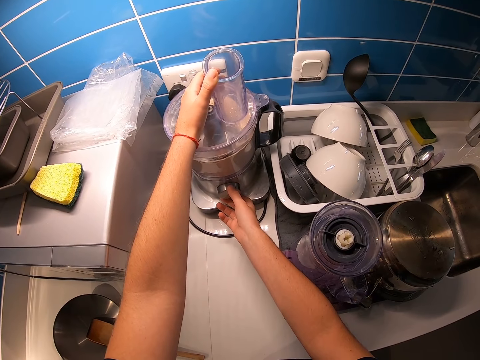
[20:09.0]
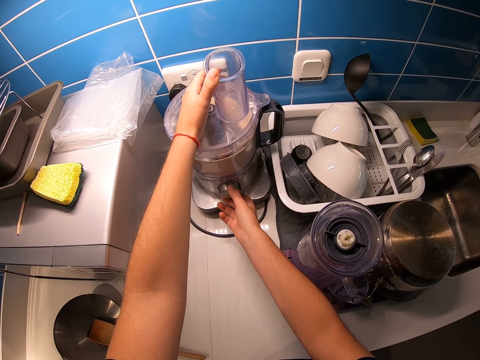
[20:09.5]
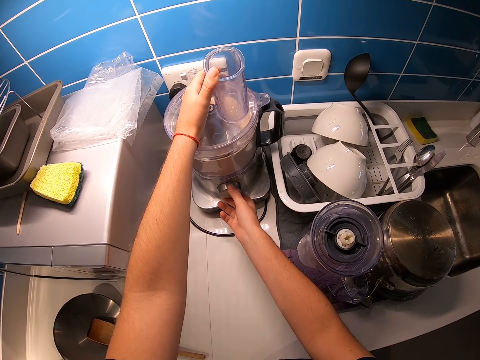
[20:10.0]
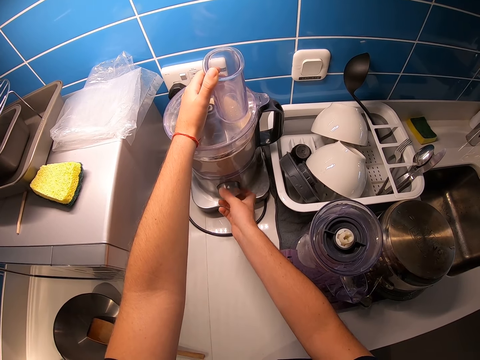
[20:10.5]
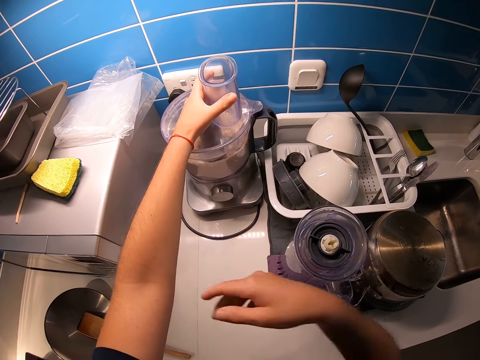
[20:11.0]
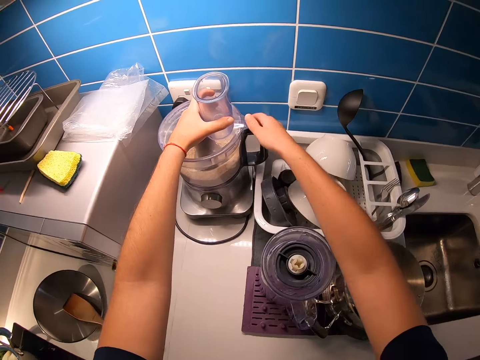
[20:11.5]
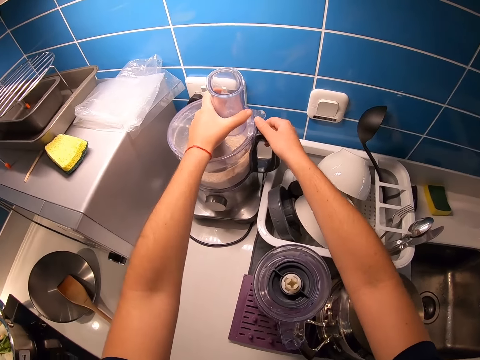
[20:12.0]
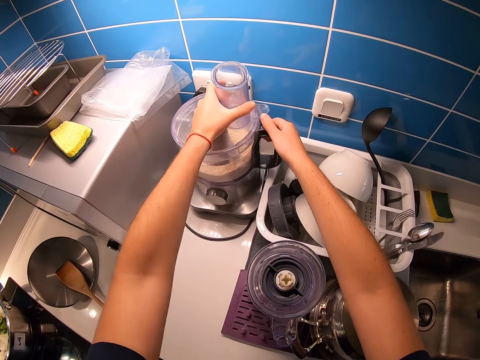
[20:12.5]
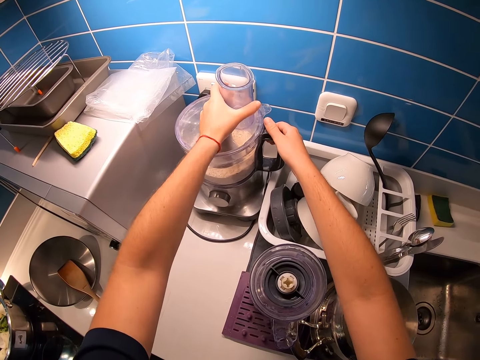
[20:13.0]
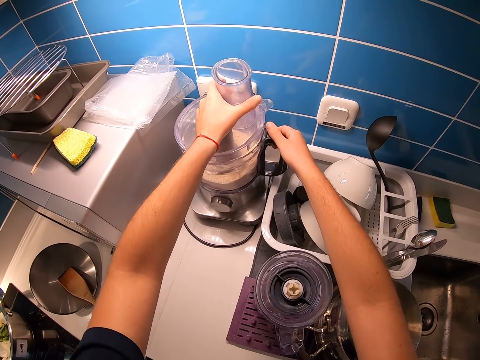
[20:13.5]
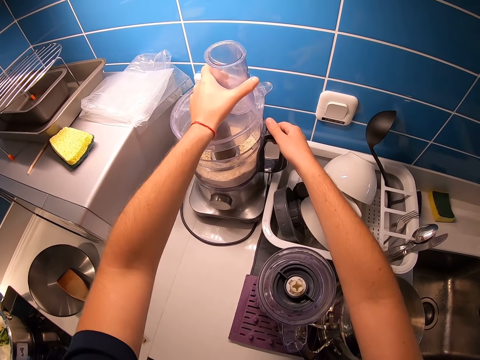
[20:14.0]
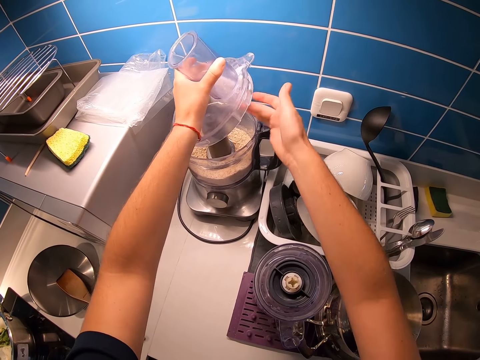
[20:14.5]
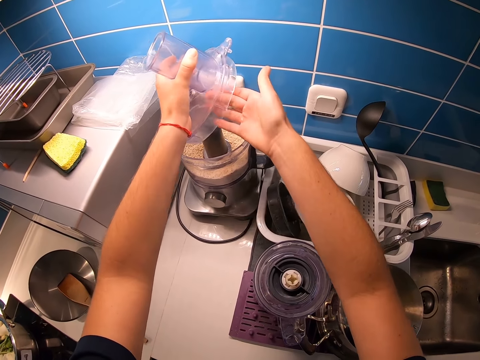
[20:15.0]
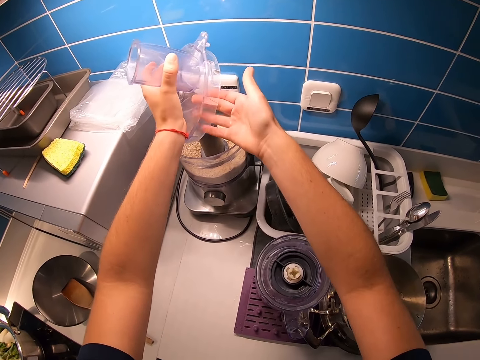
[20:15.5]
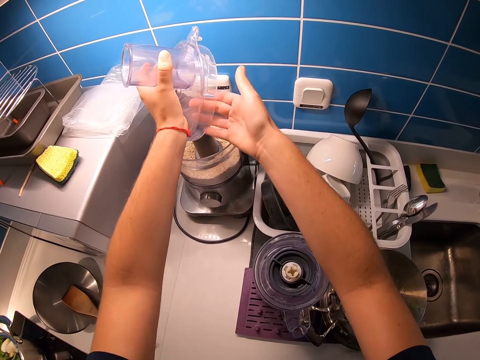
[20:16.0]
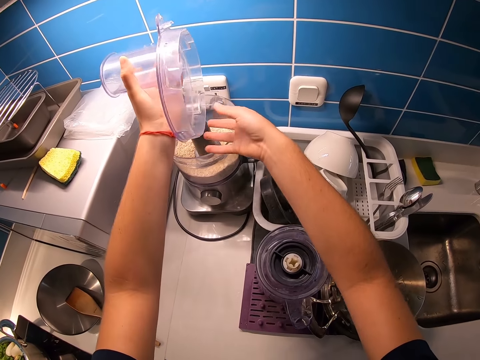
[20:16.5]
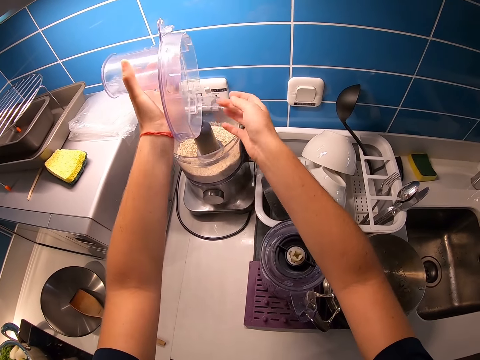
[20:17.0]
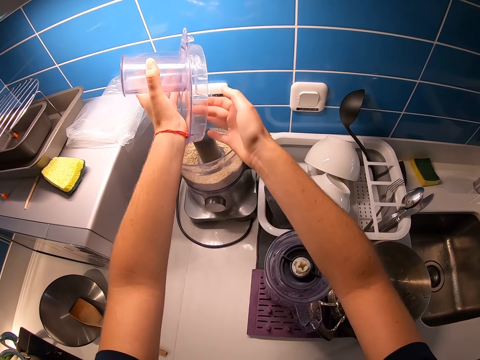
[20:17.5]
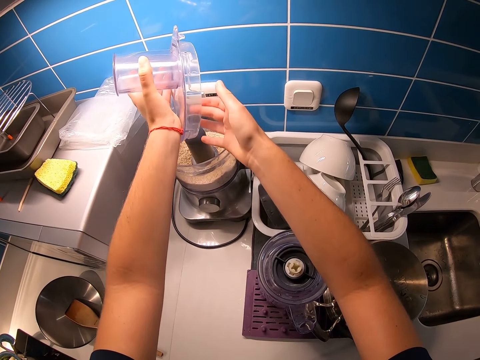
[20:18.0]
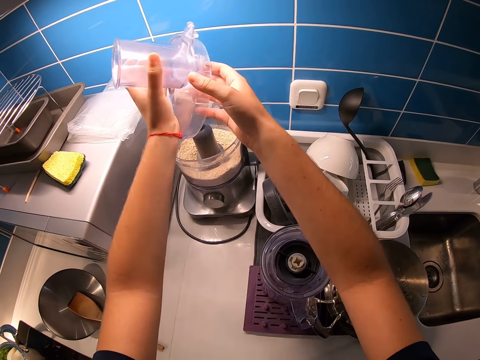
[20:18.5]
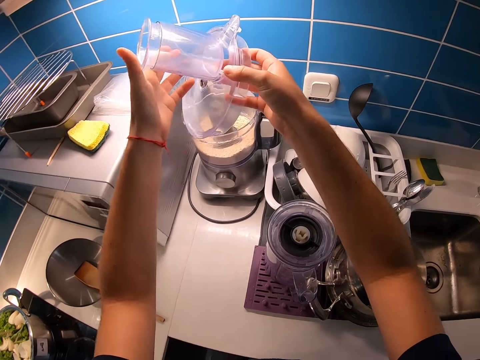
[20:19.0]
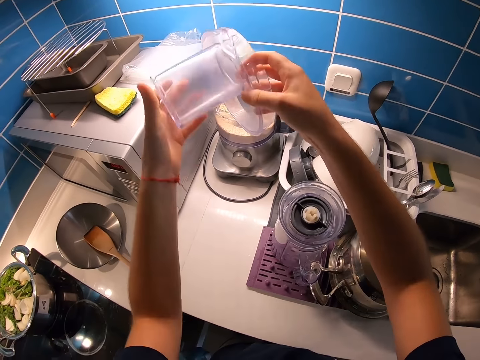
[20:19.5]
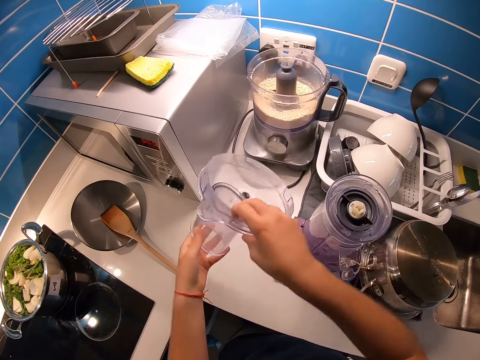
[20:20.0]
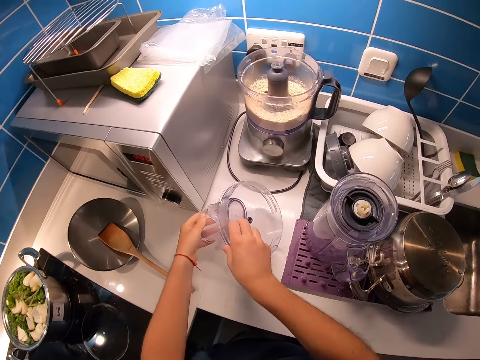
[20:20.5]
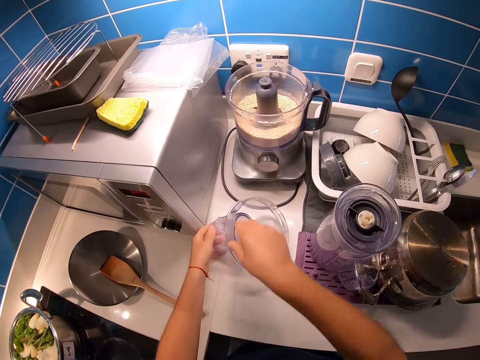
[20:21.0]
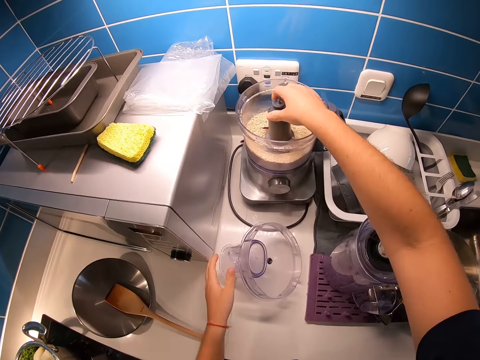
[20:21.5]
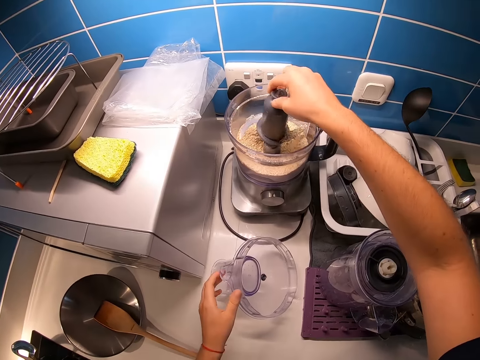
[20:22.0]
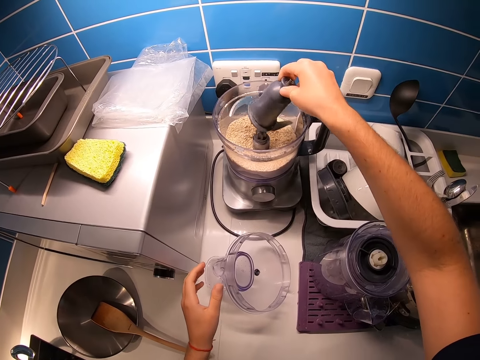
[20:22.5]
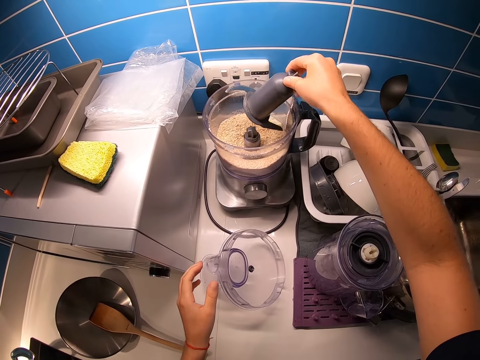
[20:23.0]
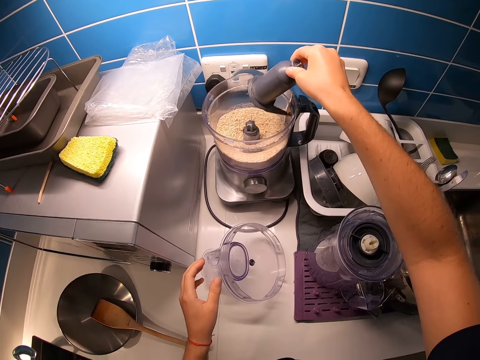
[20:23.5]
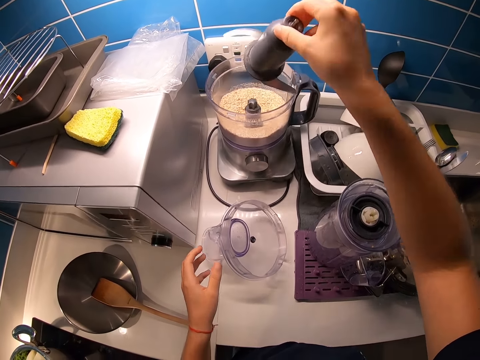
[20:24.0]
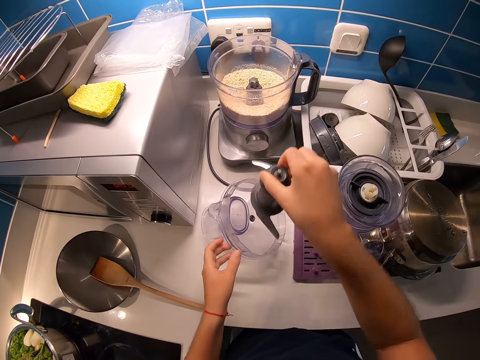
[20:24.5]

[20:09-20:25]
The camera wearer operates the blender. They turn the knob, remove the hand from the knob and hold the handle. They open the blender cover. They tap the blender cover. They drop the blender cover on the counter. They shake the blender blade or knife. They lift the knife.

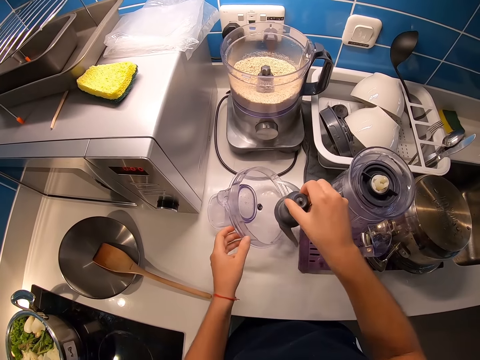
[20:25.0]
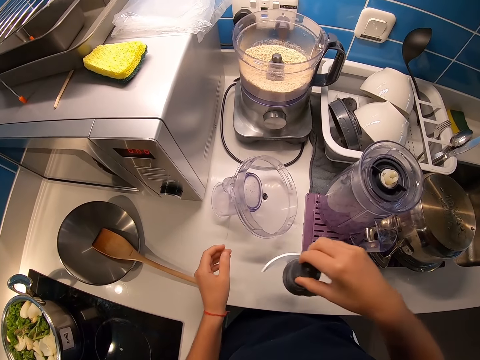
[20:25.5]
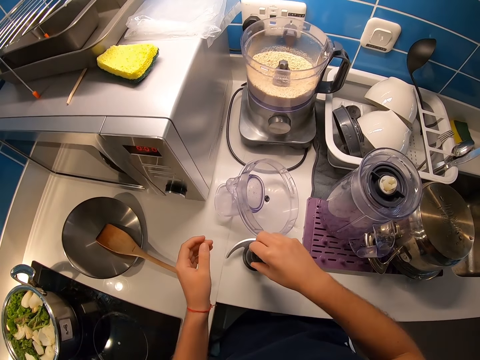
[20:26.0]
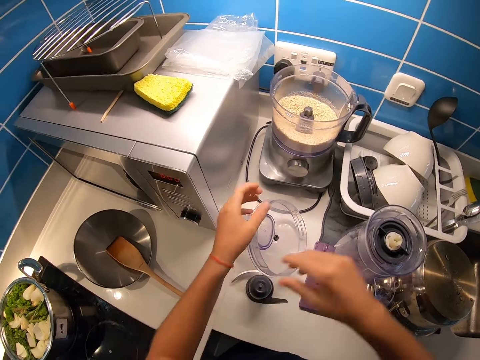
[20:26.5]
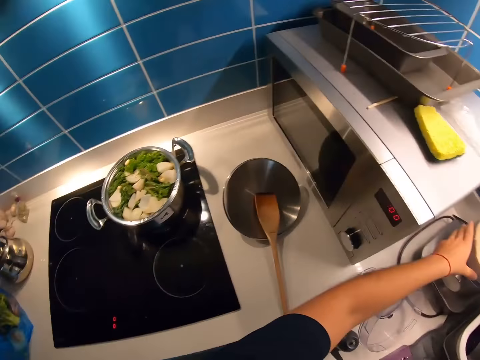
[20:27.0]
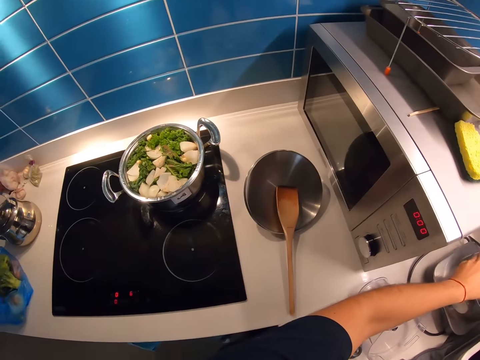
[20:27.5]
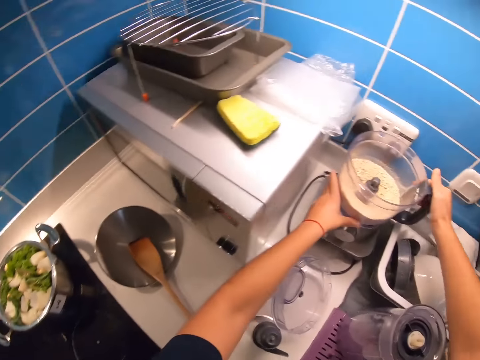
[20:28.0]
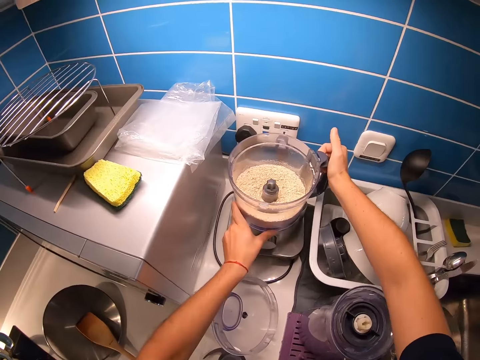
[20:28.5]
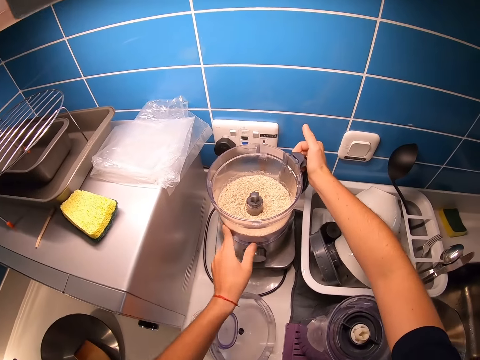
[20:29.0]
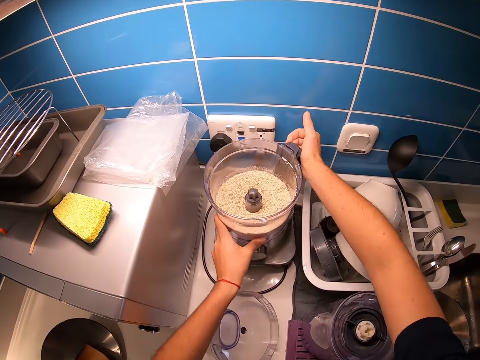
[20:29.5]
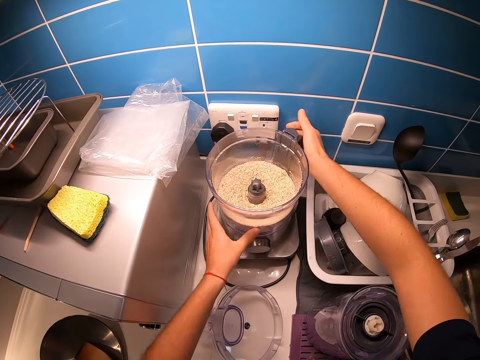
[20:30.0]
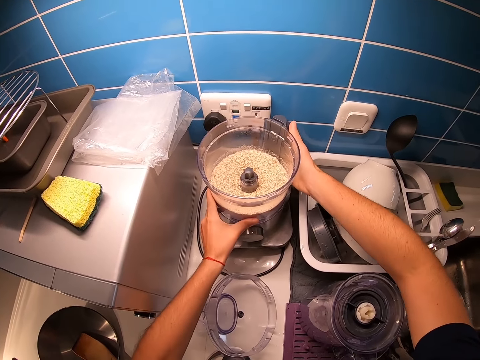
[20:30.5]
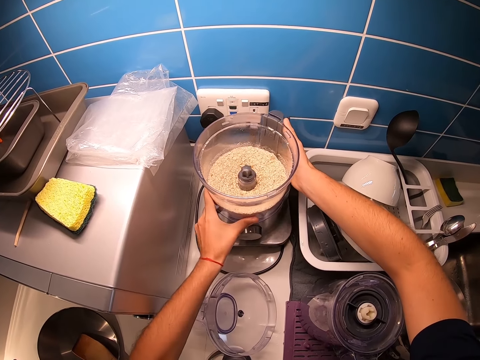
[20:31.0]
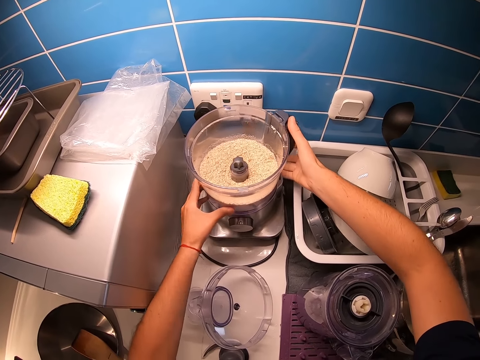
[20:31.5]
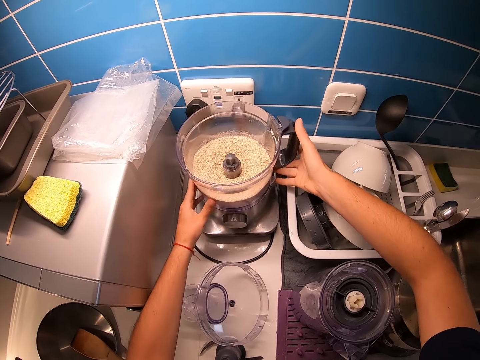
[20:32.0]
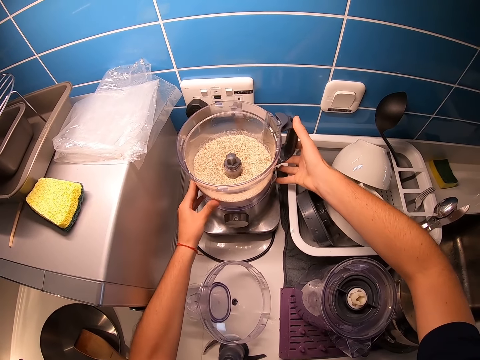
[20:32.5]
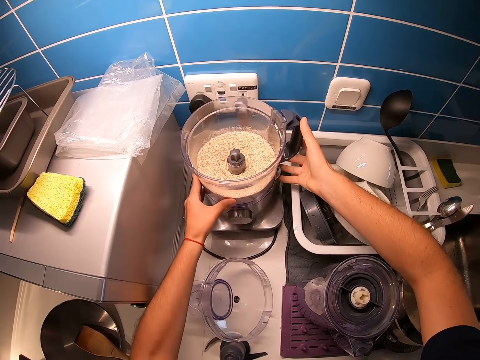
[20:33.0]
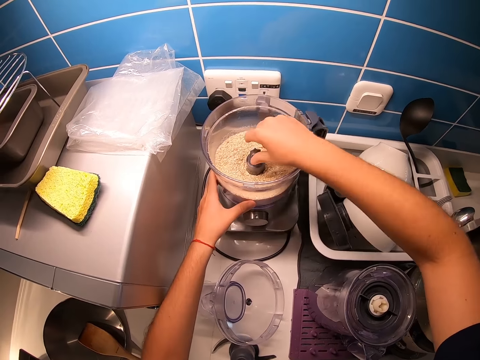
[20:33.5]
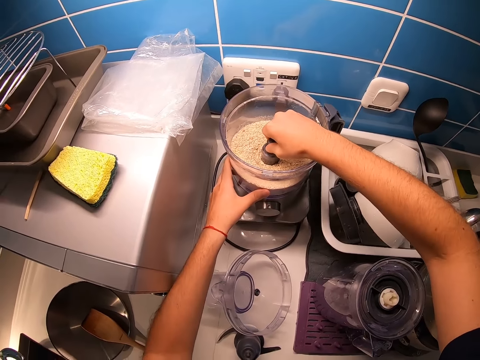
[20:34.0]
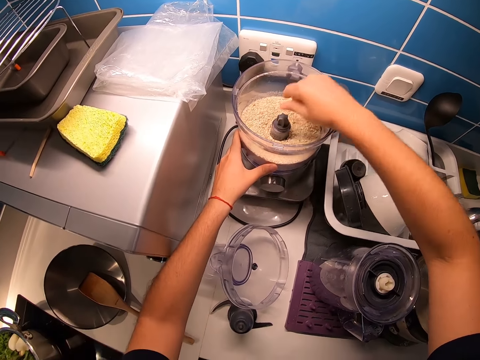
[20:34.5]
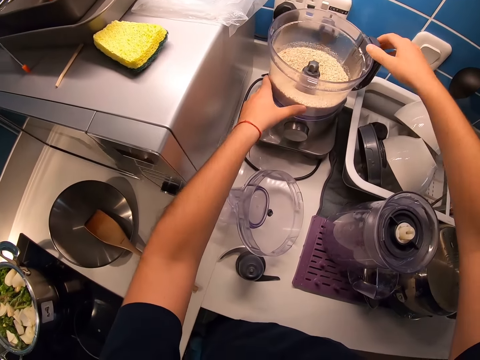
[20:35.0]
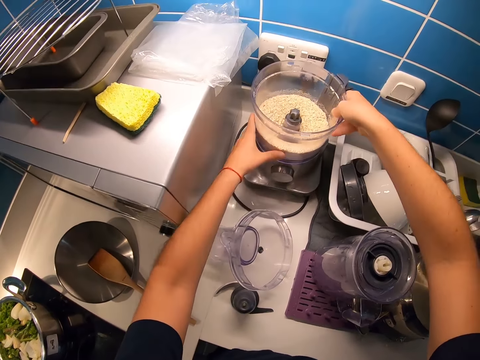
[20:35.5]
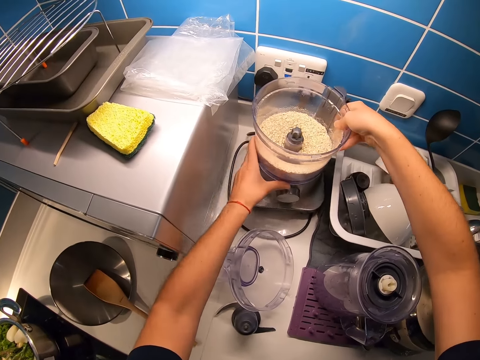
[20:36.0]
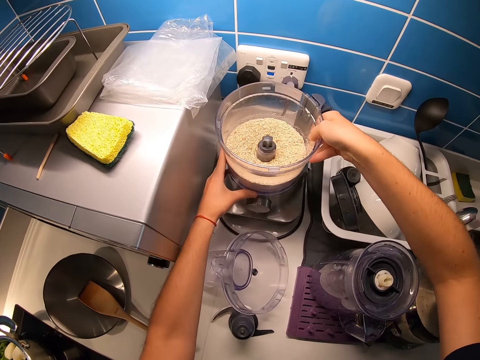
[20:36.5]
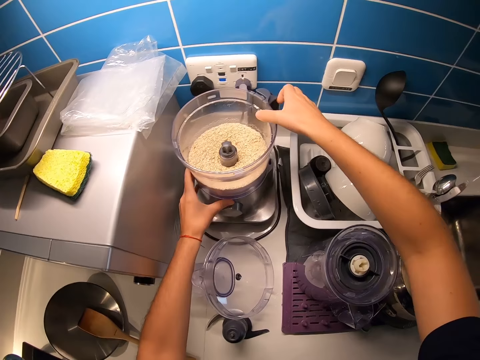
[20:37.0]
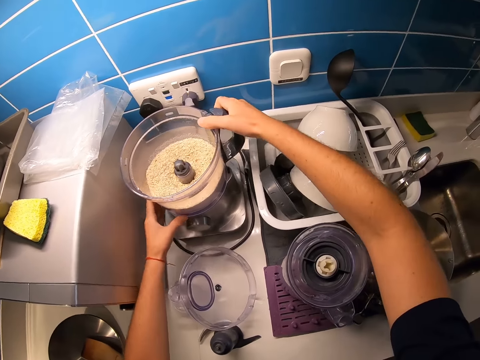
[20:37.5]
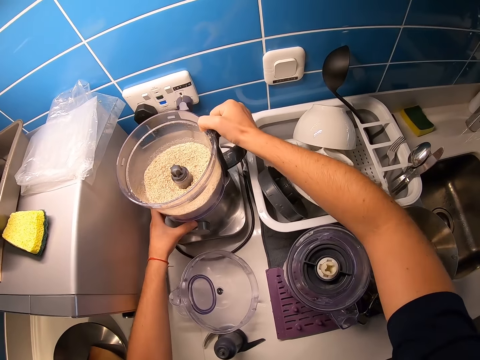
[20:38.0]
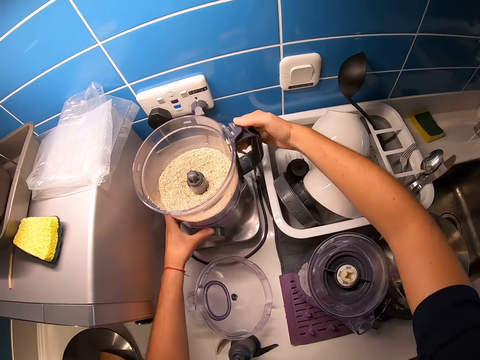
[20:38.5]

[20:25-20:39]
The camera wearer places the knife on the counter. They remove the blender base. They turn the jug on the motor. They adjust the blender jar on the kitchen counter top with both hands.
